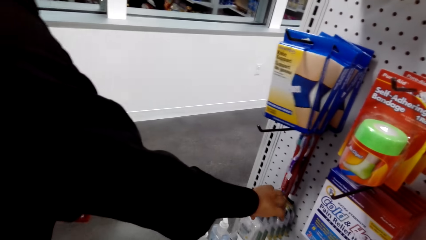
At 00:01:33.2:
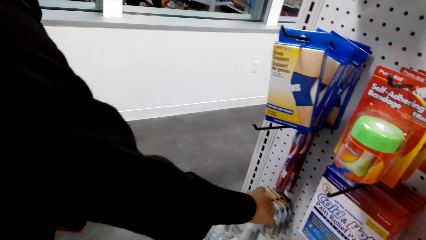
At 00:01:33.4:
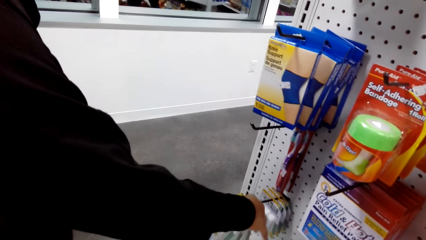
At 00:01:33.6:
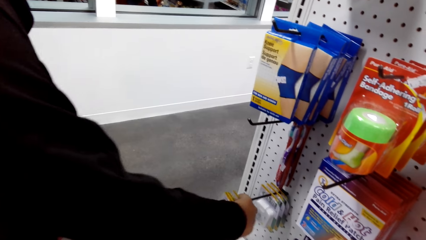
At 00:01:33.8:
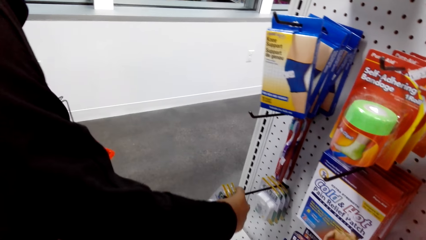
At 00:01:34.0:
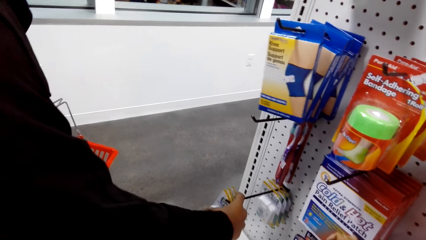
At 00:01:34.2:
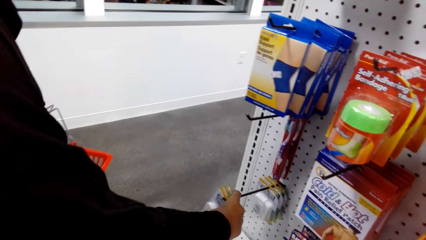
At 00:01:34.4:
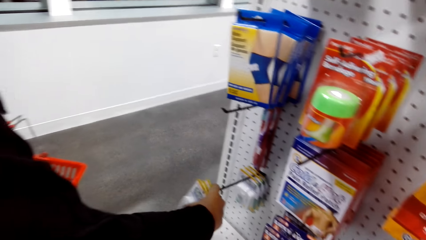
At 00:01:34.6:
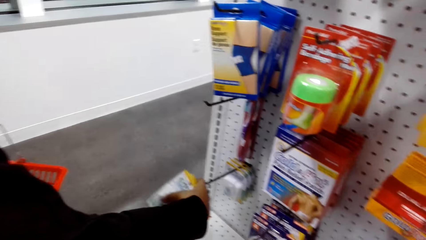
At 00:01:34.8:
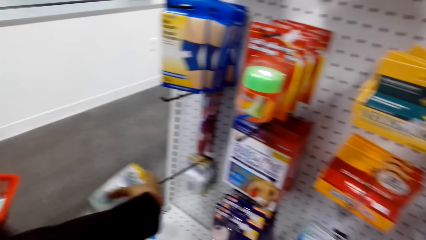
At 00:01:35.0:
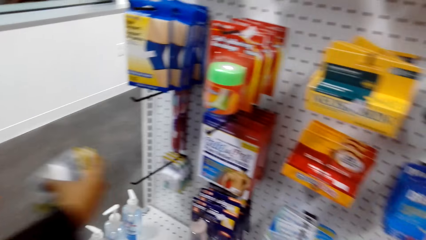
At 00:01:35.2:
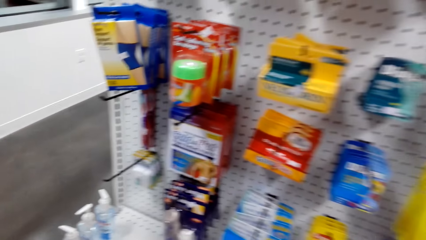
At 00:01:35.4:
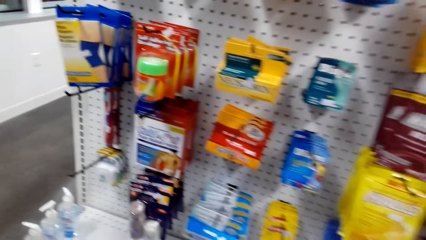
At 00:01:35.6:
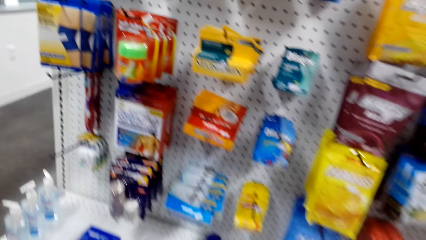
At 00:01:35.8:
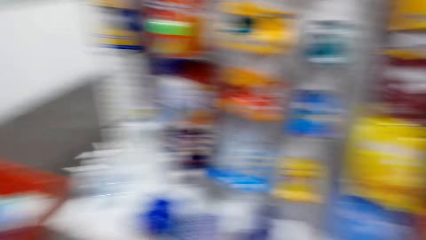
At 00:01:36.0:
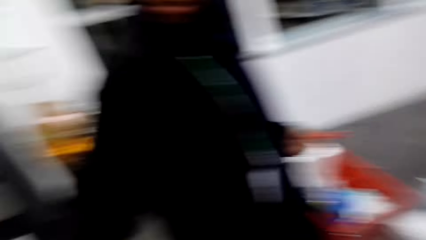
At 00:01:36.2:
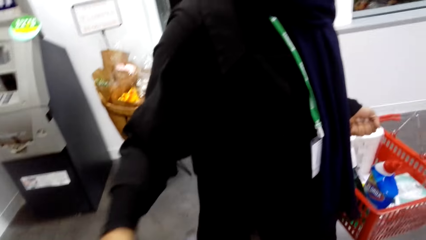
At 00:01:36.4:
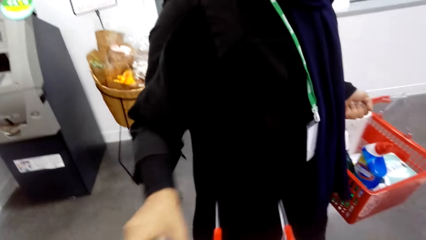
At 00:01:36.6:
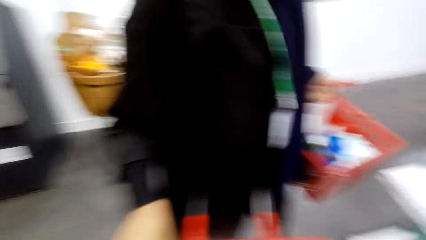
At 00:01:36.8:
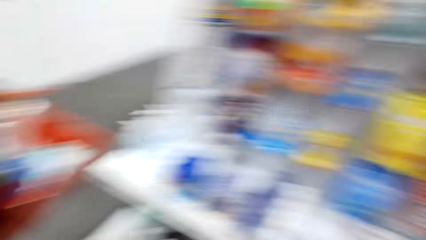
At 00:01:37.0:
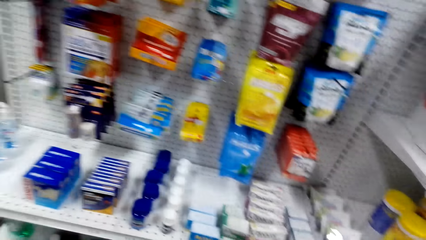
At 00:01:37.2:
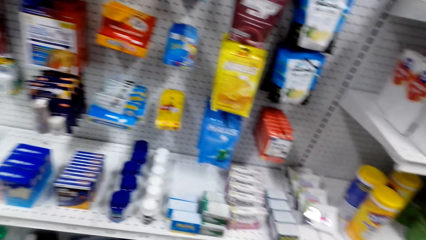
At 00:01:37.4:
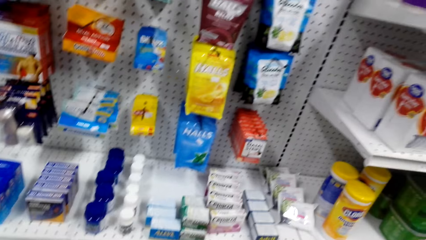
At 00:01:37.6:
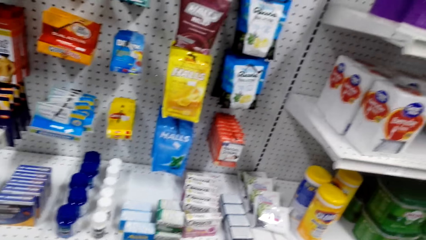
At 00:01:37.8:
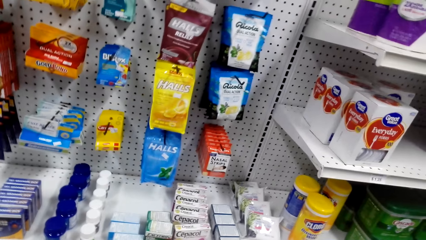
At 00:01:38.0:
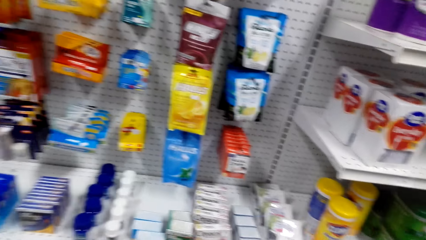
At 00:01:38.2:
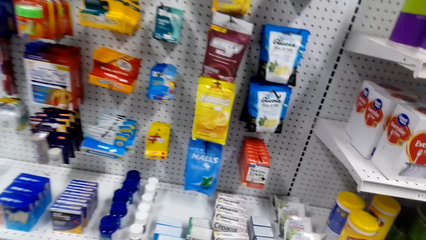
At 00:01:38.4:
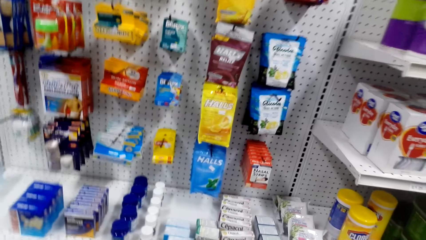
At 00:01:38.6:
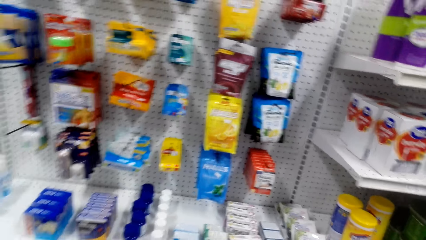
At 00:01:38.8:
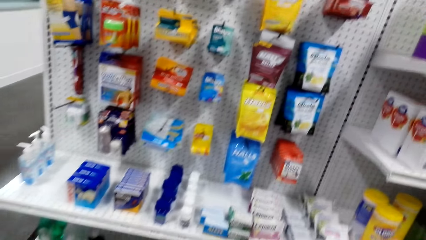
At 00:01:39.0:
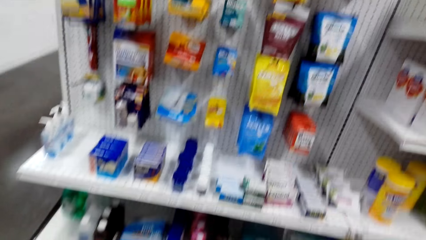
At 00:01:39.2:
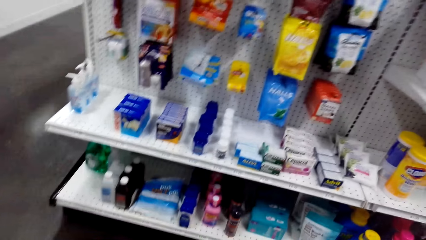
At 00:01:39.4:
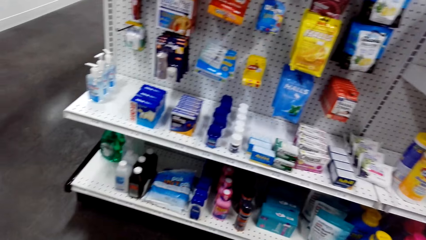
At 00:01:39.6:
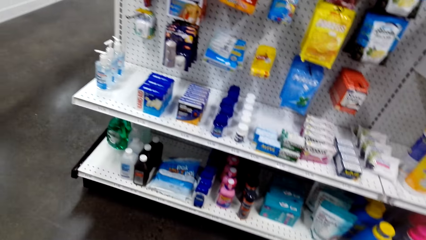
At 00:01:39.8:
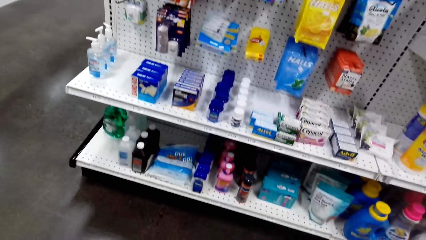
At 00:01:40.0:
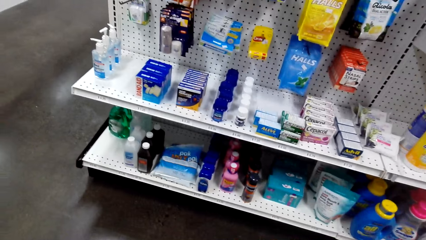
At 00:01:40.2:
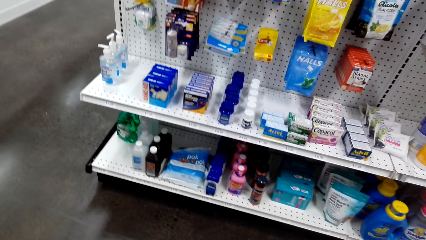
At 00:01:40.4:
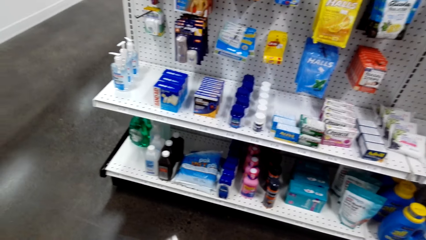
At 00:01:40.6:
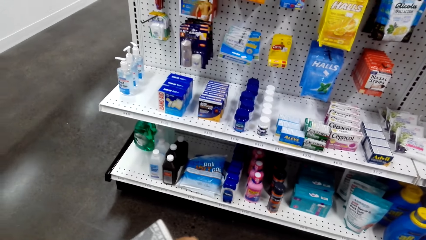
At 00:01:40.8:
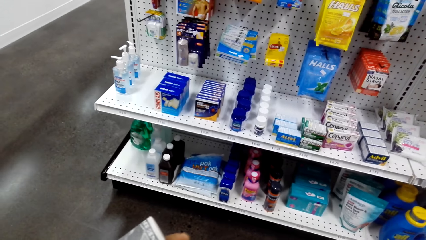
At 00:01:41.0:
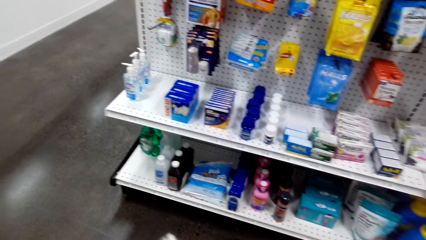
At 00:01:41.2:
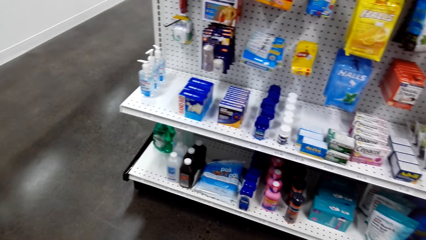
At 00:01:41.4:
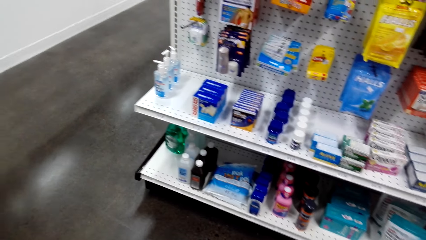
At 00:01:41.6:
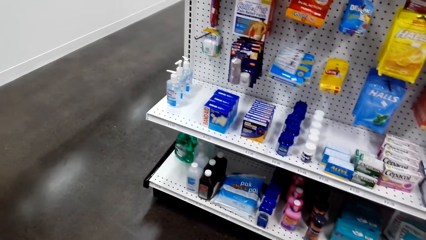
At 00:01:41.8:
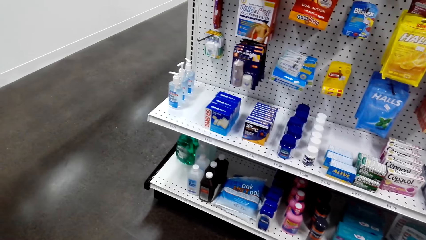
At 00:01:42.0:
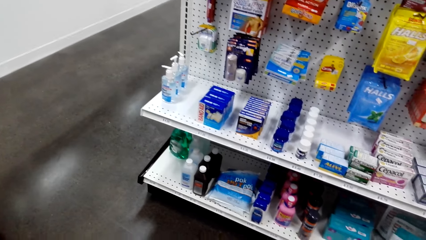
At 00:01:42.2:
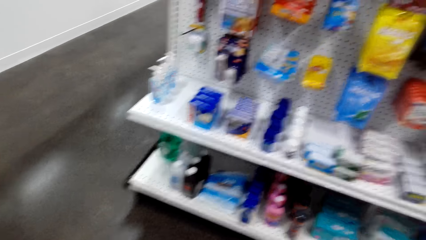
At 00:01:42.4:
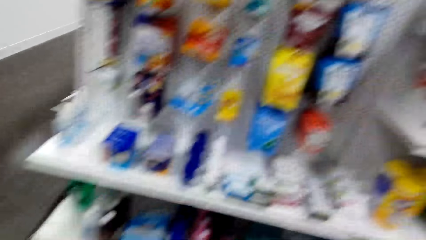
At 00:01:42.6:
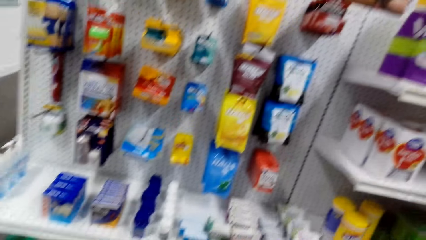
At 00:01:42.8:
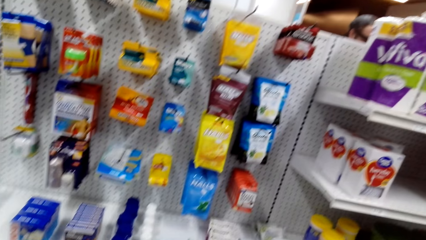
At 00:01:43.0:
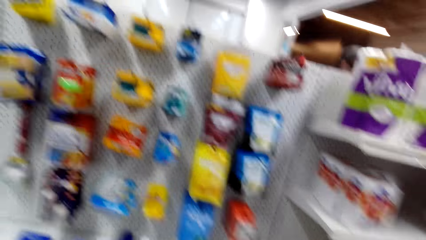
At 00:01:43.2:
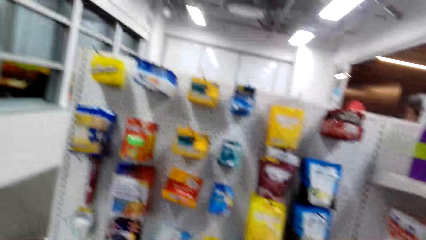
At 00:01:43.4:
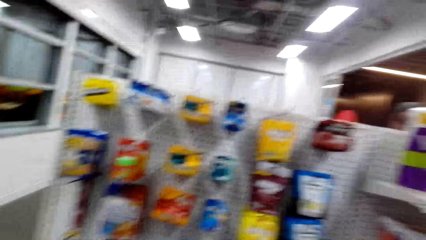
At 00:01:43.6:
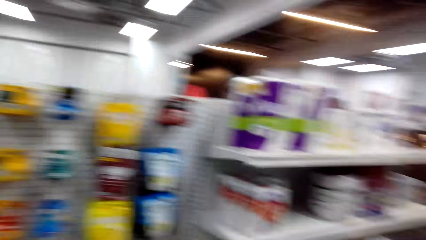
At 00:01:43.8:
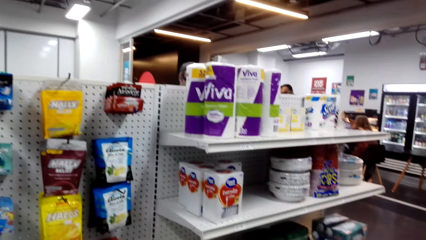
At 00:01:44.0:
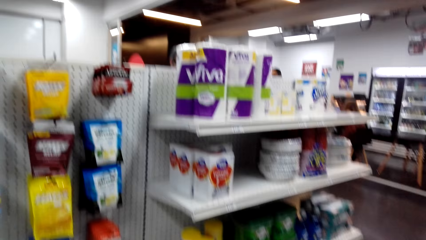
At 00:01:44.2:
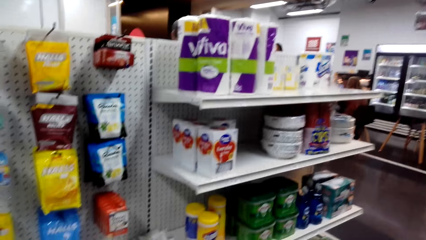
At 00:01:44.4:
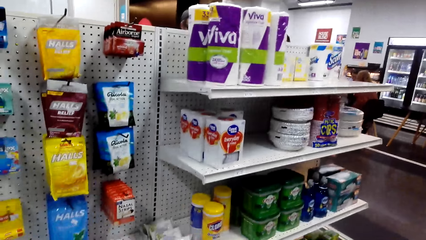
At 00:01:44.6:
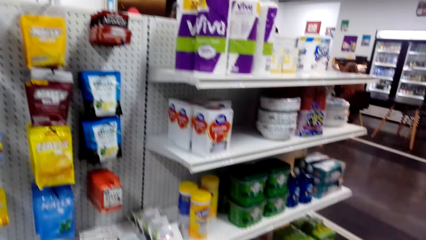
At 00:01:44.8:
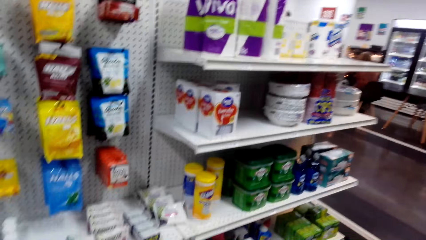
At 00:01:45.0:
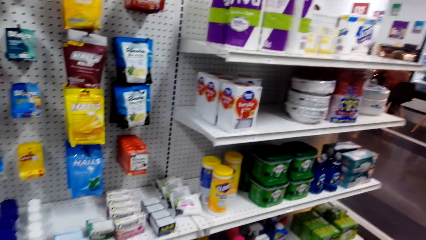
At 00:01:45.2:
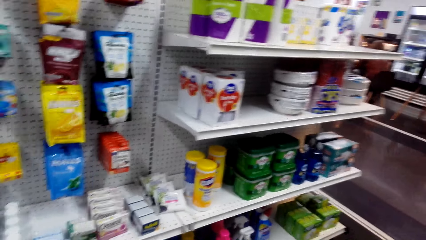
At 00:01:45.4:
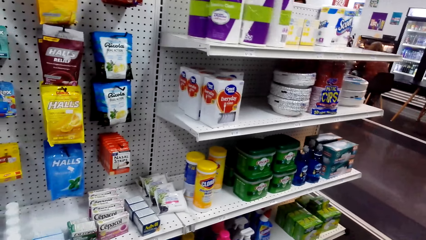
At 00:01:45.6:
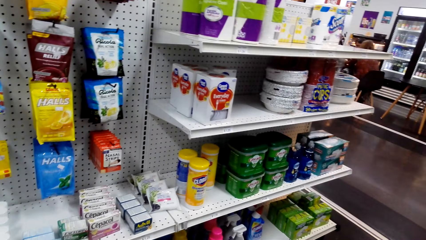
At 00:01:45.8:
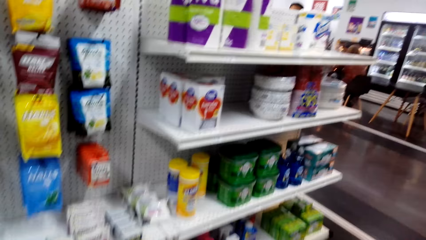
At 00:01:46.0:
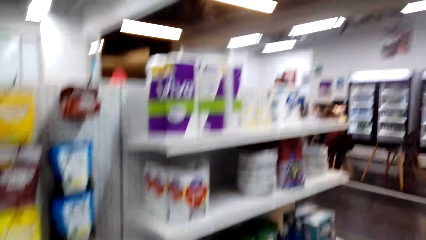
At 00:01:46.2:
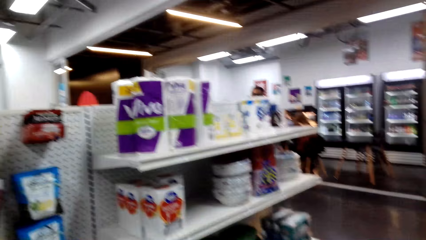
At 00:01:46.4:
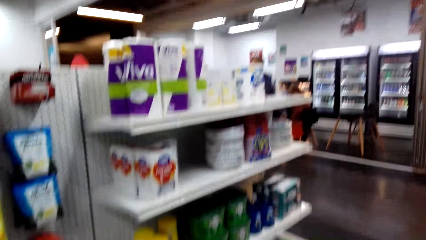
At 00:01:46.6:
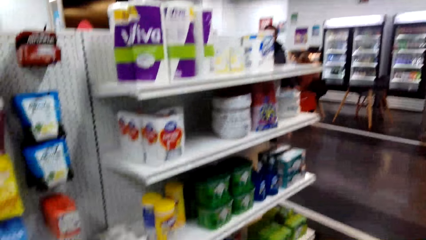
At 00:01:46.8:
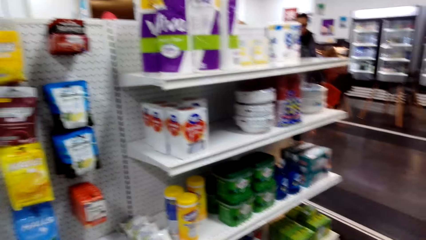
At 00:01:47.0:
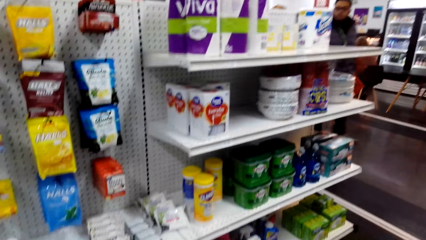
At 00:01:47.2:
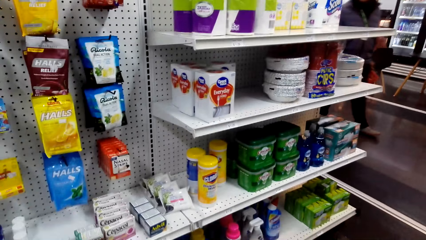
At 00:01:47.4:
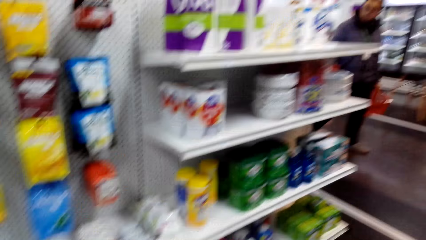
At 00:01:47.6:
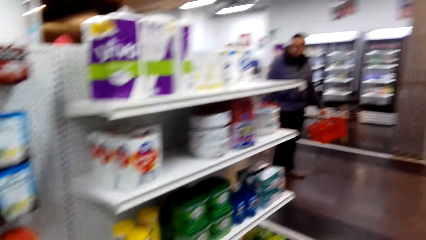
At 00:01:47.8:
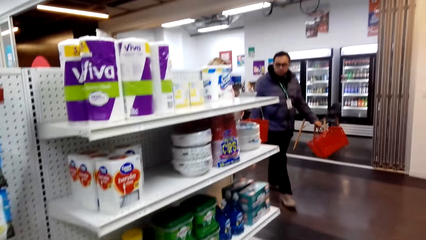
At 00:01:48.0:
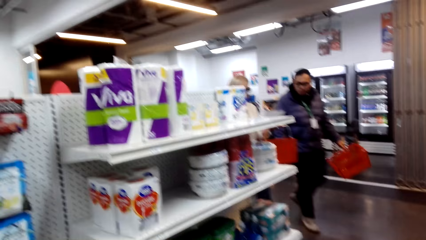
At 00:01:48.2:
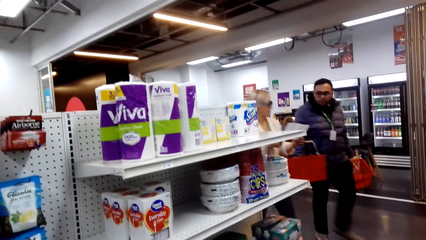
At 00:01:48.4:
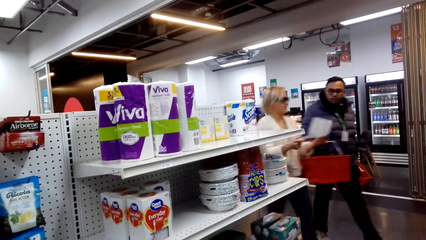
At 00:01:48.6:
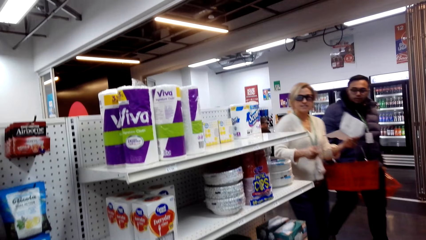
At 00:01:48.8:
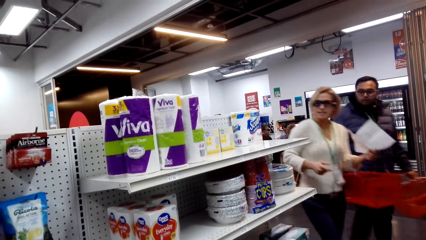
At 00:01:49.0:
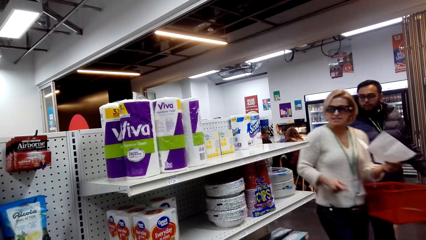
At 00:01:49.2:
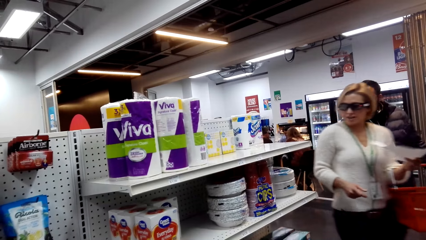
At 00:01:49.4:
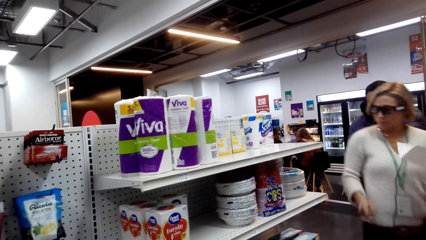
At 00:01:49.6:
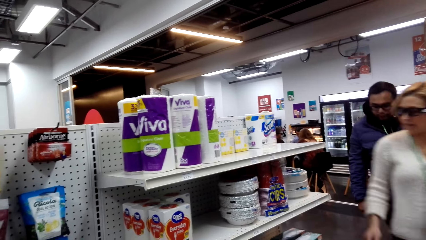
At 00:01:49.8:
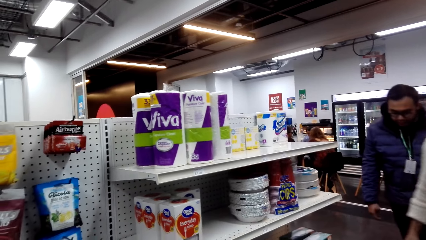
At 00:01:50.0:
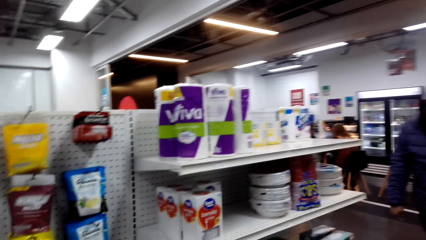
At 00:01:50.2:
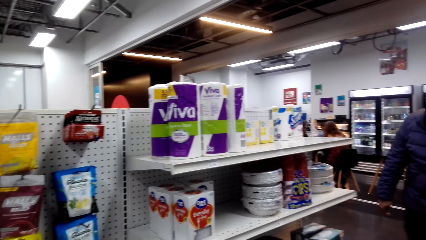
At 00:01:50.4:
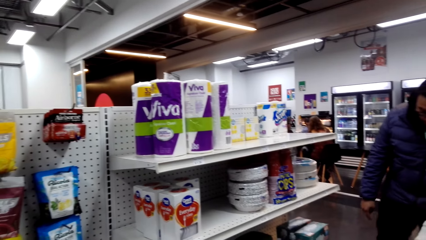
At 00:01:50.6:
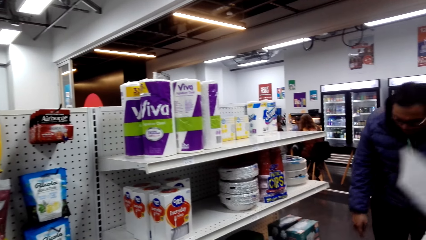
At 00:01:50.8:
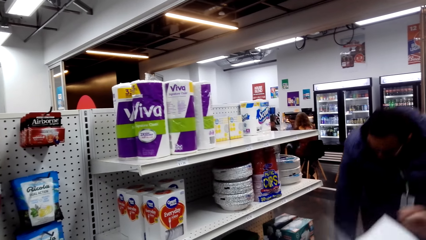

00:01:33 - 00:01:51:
A lady picks up some floss. The camera wearer looks around. Two persons walk around.
